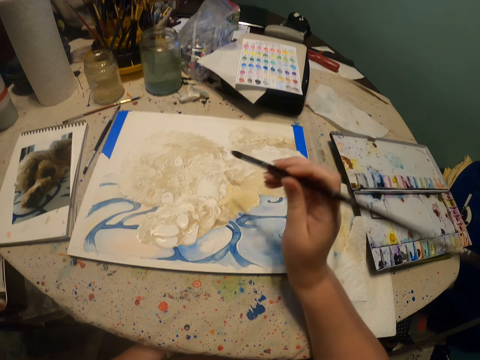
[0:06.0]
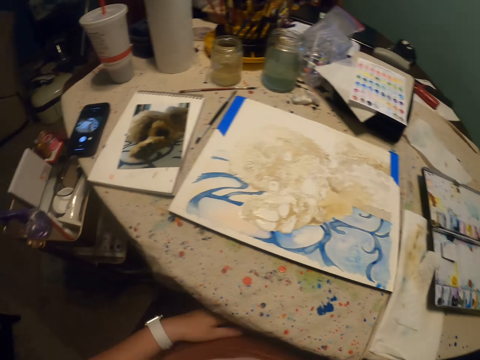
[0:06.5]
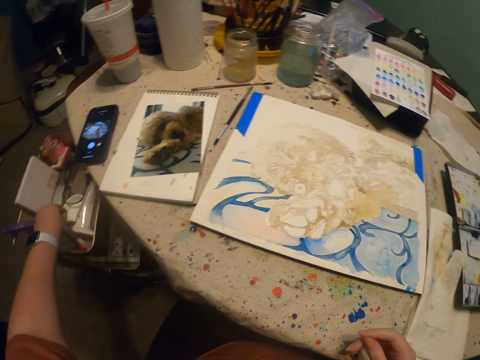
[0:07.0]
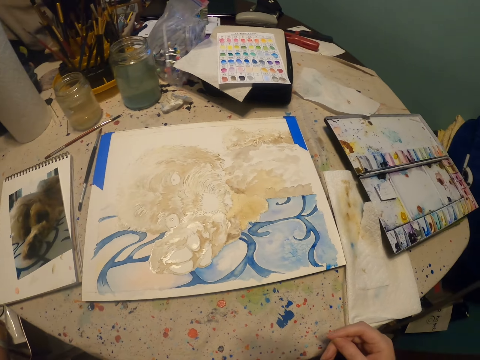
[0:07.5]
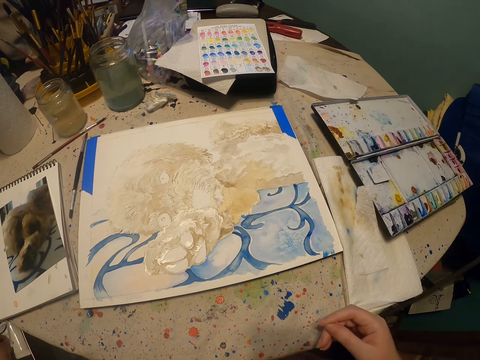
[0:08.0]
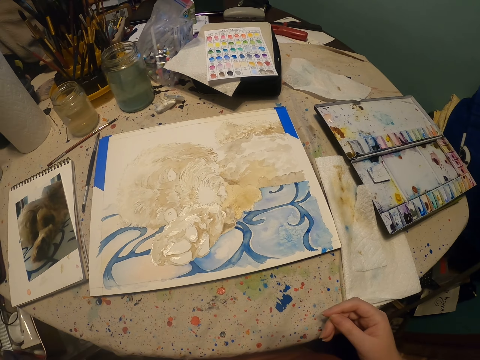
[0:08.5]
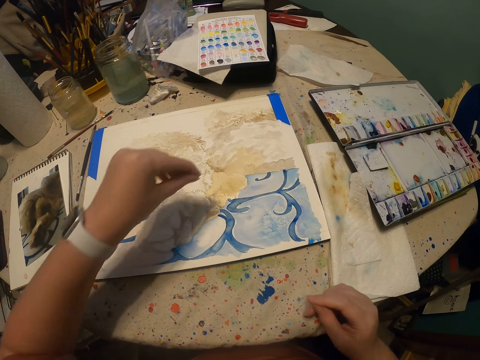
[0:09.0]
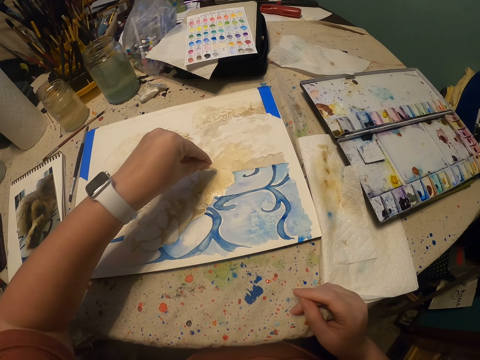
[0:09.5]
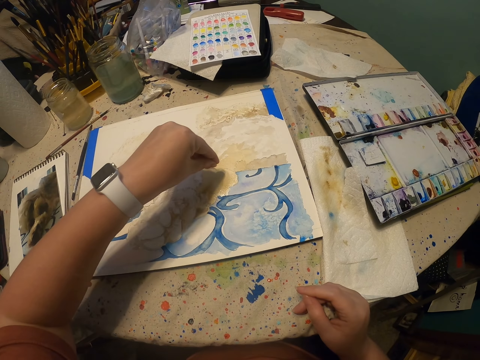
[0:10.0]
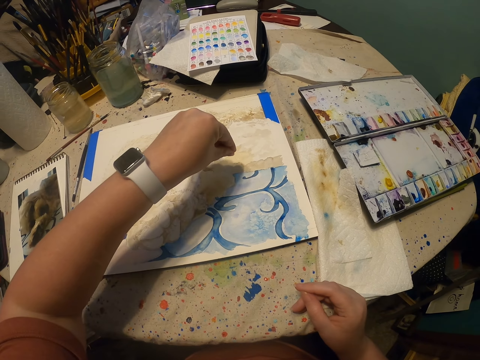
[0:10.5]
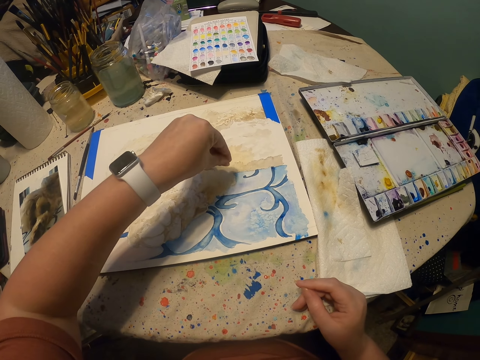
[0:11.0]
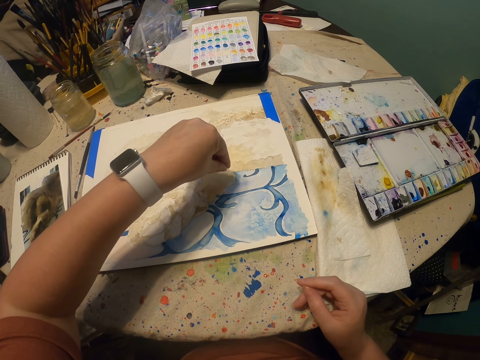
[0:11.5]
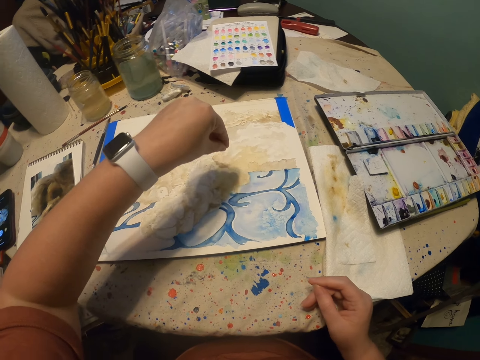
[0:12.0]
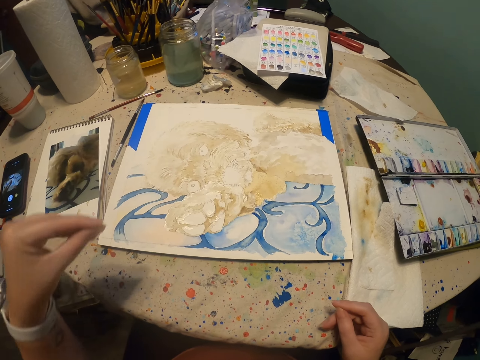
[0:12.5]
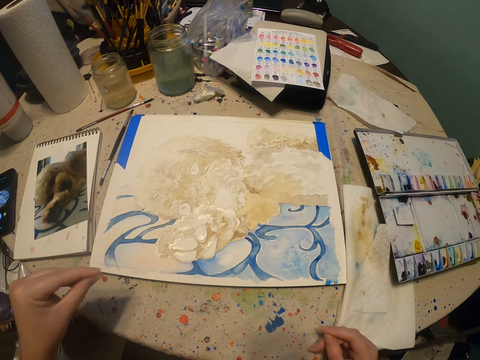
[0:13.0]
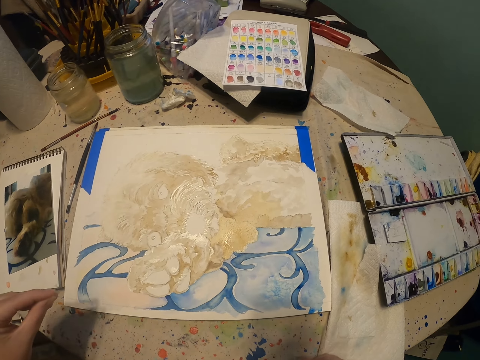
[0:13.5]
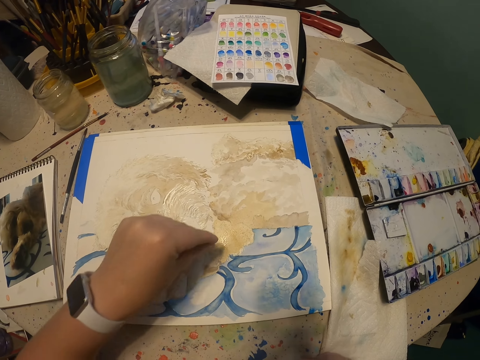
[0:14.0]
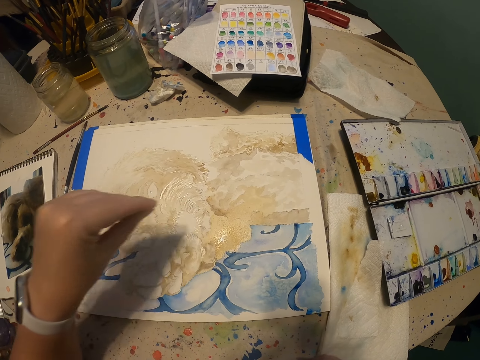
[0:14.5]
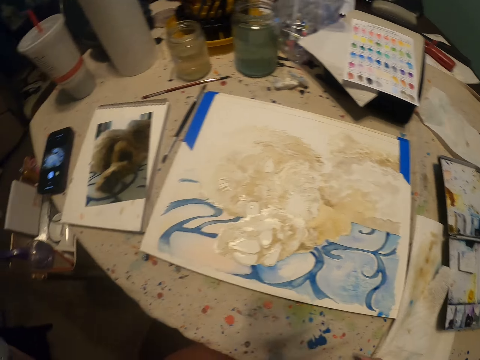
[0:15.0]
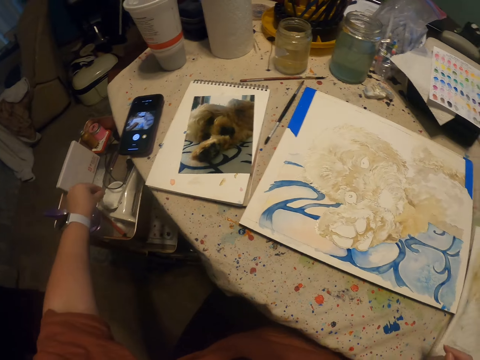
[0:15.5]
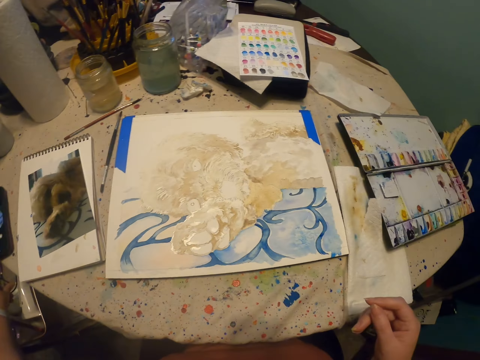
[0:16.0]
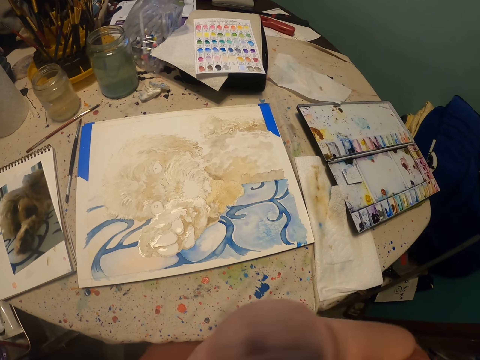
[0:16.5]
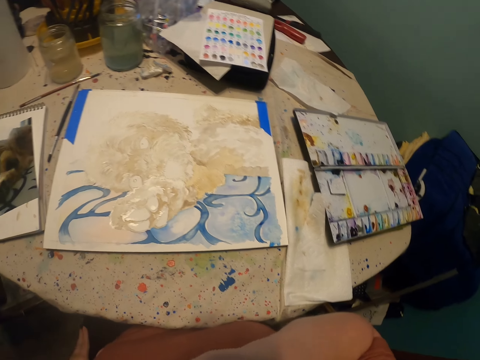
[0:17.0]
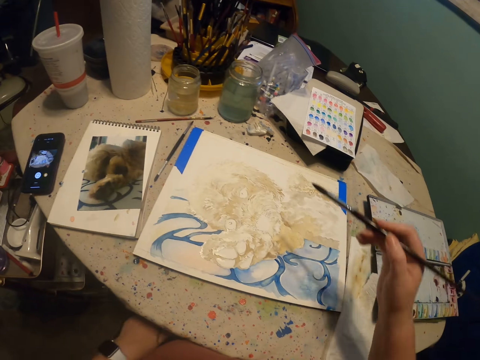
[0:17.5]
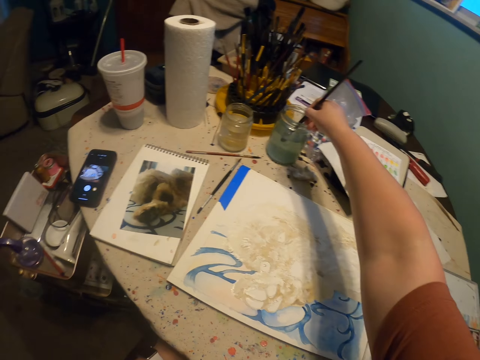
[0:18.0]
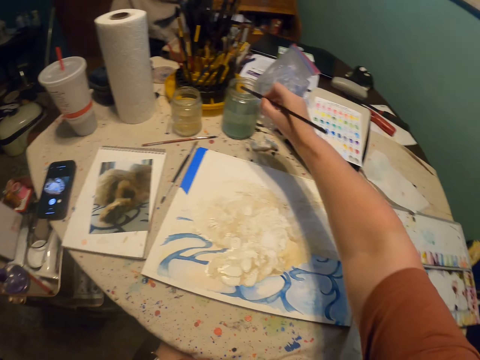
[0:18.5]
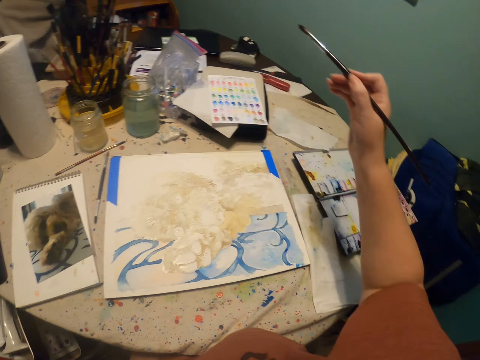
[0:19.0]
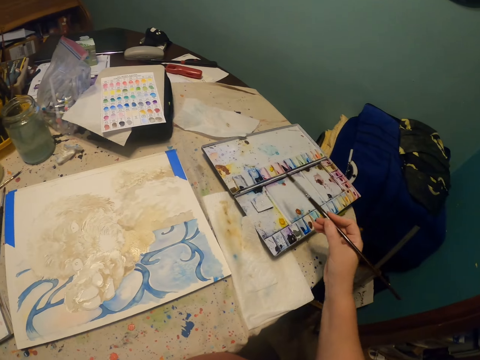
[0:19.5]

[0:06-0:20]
The camera wearer moves the right hand. They pick something from a bowl with the left hand. They move the left hand. They pour something on the paint with the left hand. They put something in a bowl. They pour something in a container with the left hand. They dip the art brush in water with the right hand.

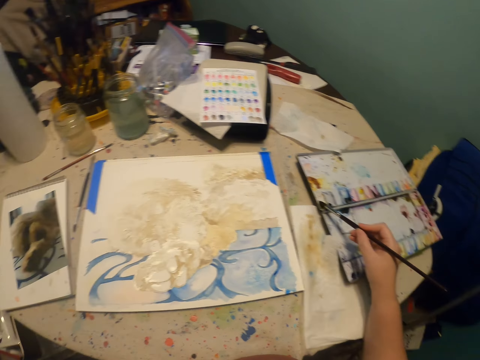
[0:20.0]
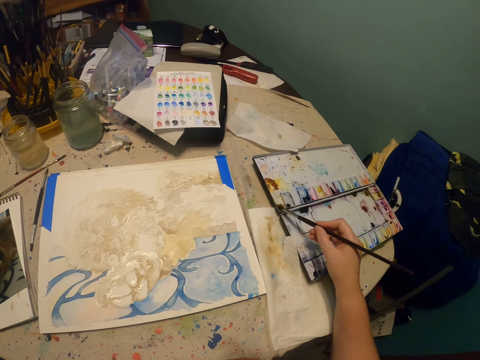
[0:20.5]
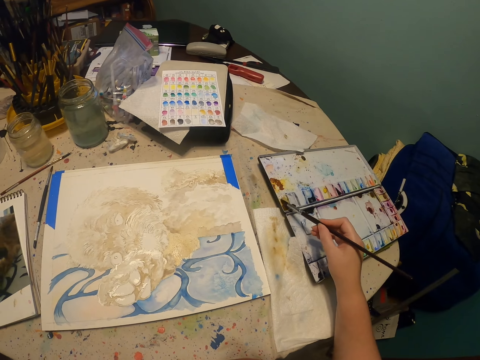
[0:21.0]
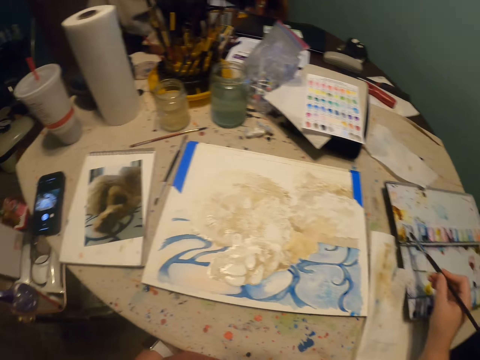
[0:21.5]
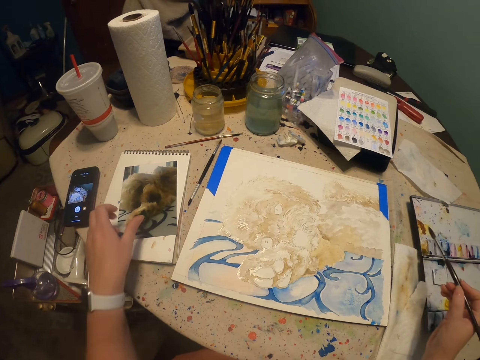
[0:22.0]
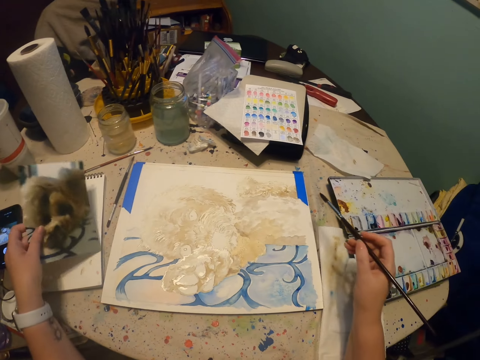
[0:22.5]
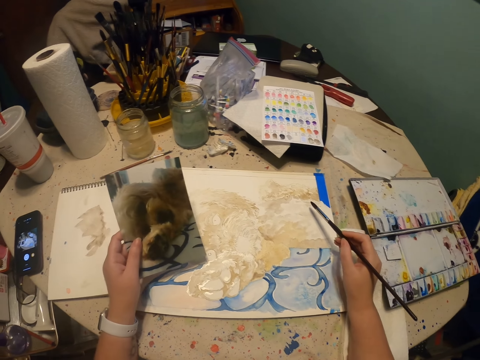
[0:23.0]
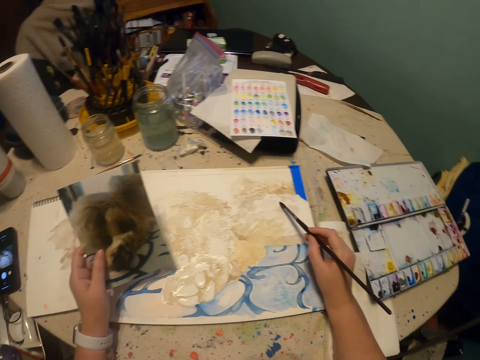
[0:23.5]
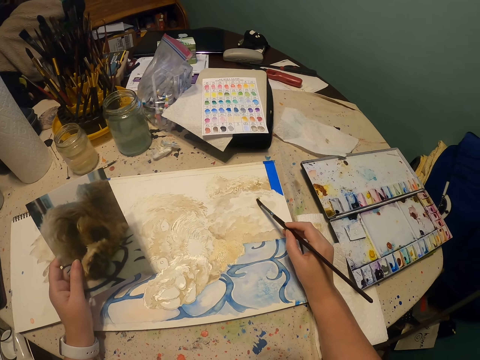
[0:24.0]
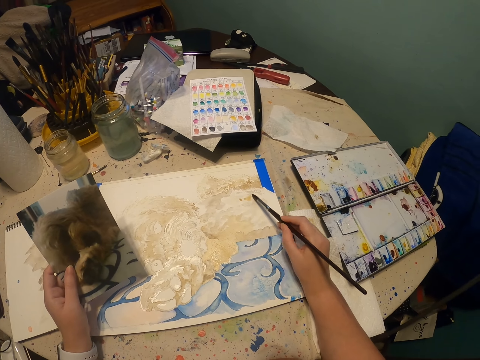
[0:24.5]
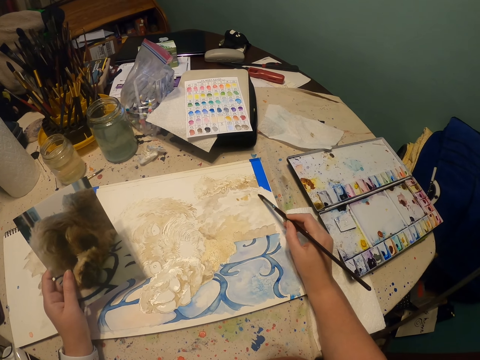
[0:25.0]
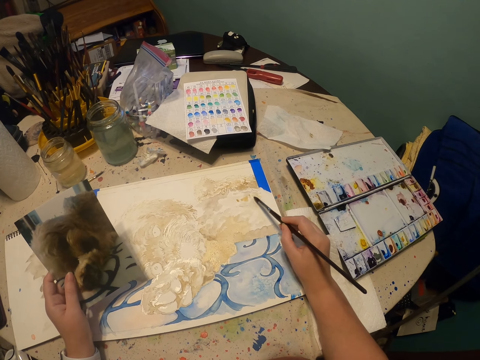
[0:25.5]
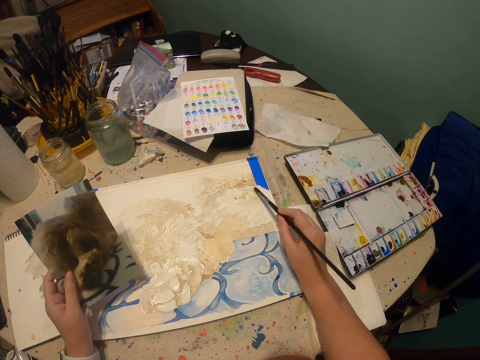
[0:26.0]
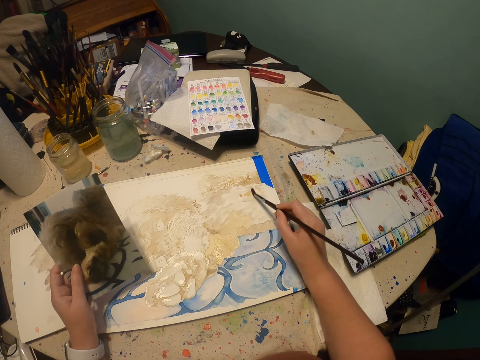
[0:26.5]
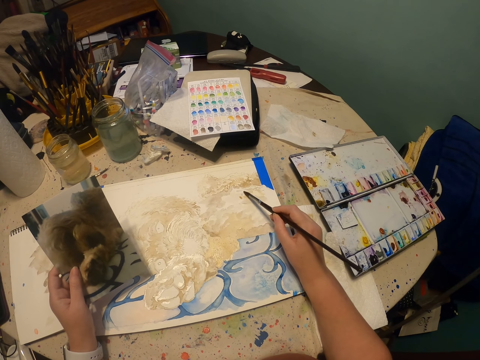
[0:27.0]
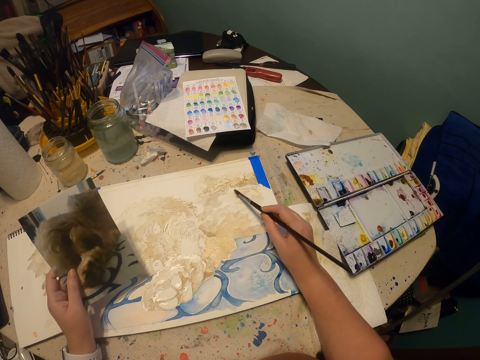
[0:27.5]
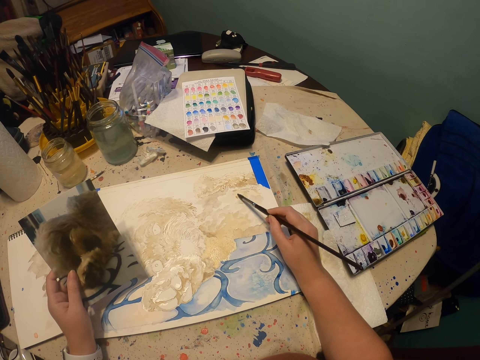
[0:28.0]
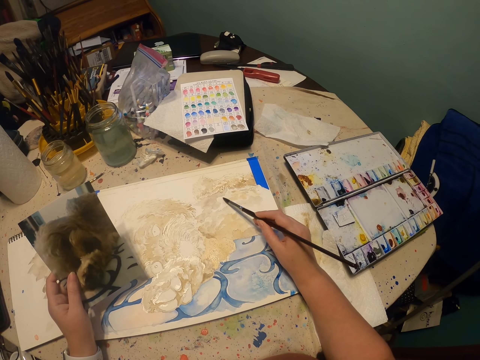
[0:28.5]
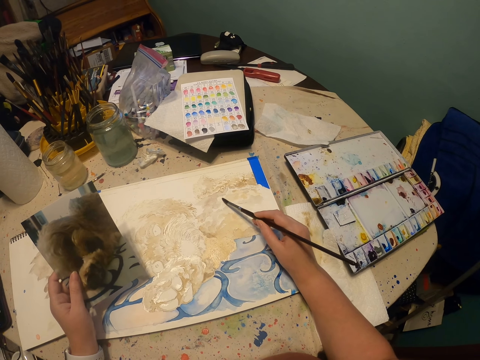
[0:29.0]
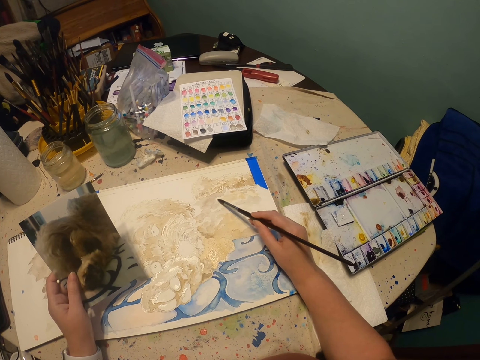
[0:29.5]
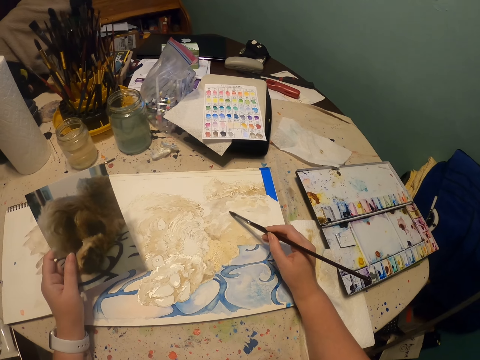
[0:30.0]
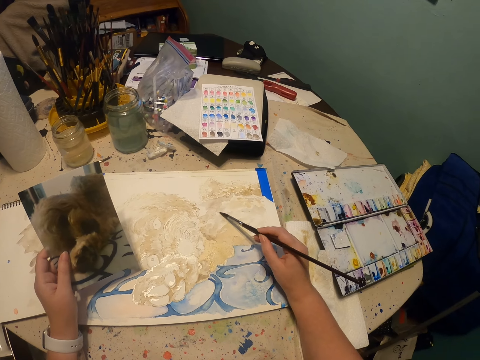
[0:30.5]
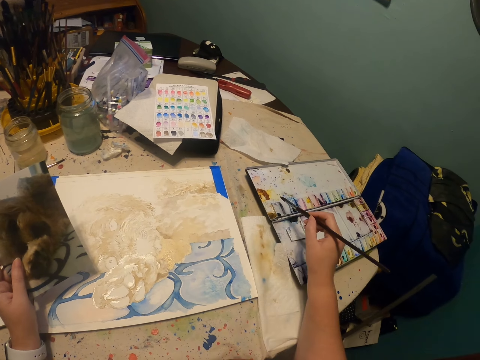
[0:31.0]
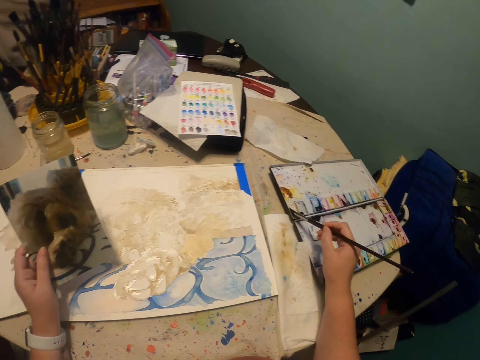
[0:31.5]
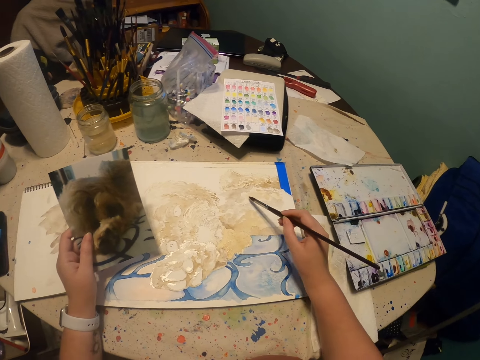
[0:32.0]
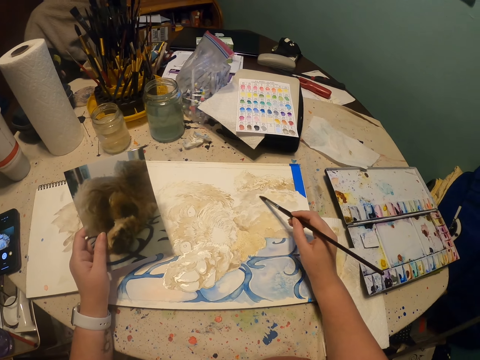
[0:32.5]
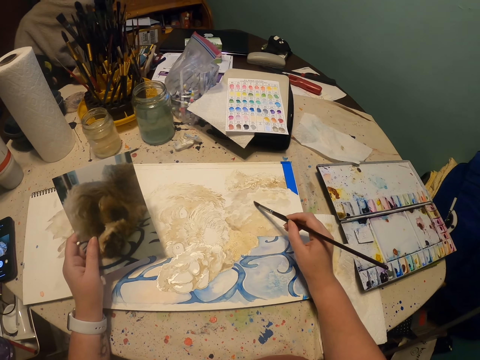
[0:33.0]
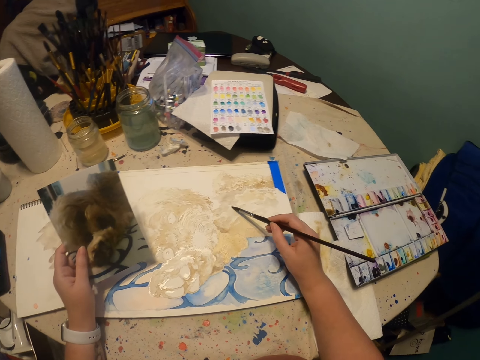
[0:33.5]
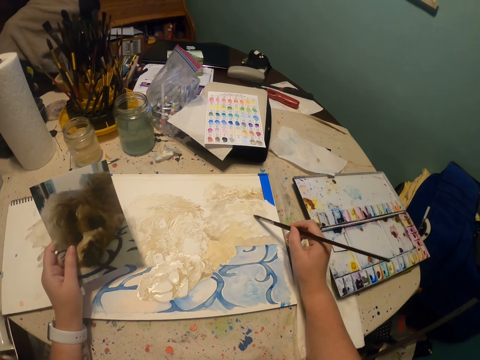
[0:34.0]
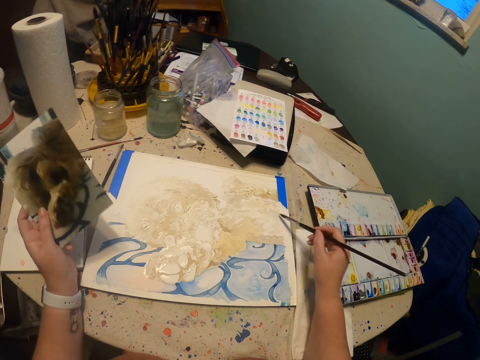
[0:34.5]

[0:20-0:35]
The camera wearer rubs the art brush or paint brush on the paint tray. They dip the paint brush in the paint with the right hand. They pick up a photo from the table with the left hand. They paint a drawing on a piece of paper with the right hand. They rub the art brush on the paint tray. They dip the paint brush in the paint with the right hand. They paint the drawing on the piece of paper with the right hand.
